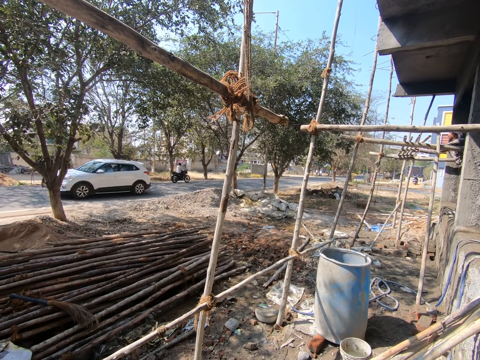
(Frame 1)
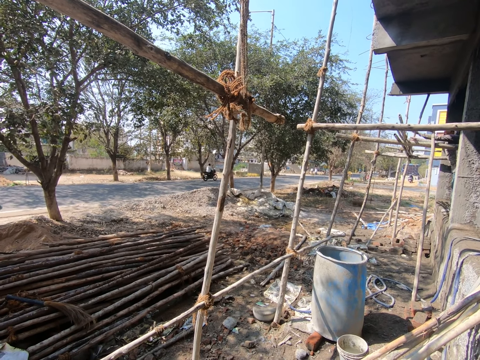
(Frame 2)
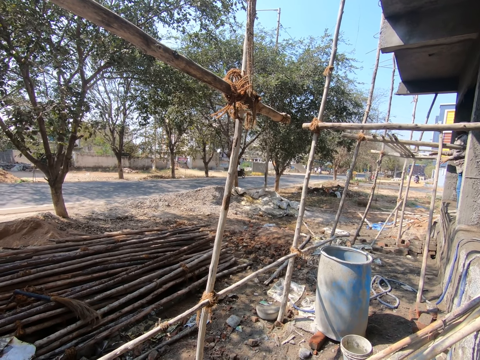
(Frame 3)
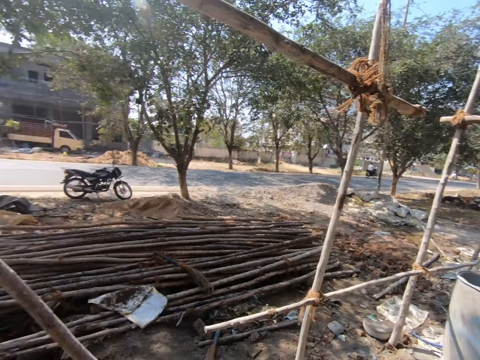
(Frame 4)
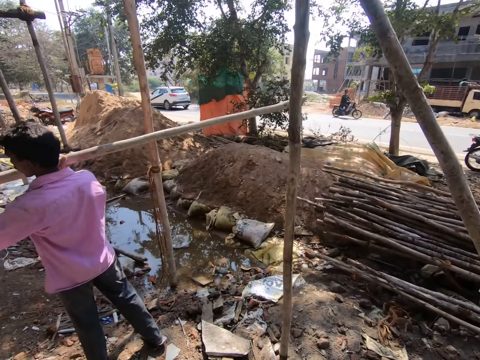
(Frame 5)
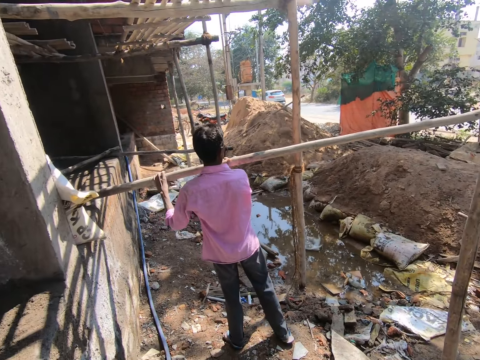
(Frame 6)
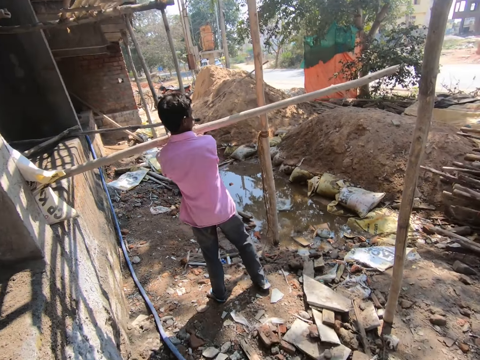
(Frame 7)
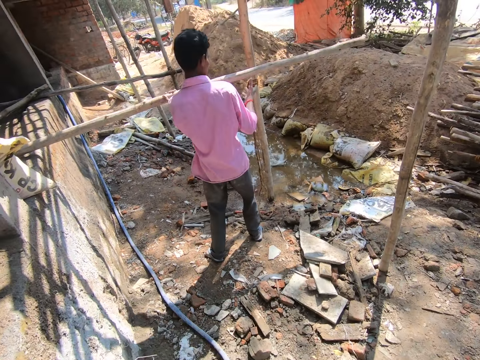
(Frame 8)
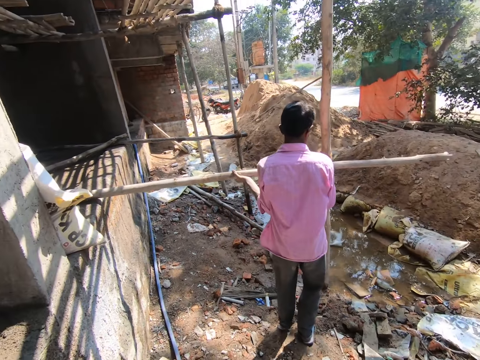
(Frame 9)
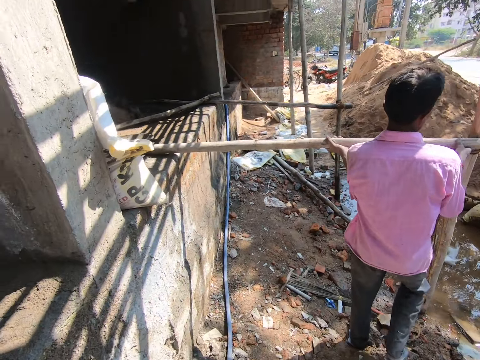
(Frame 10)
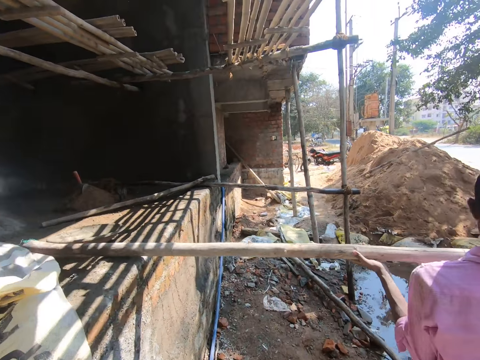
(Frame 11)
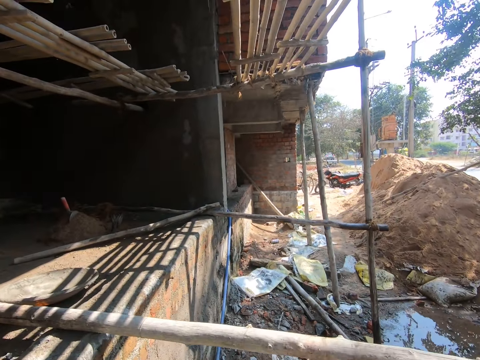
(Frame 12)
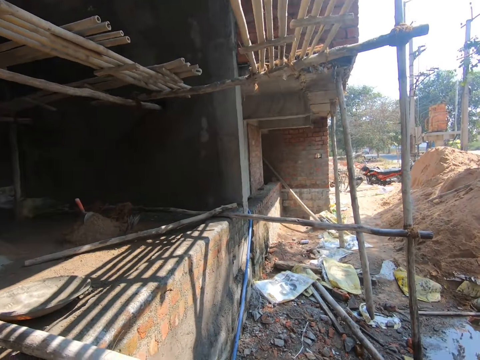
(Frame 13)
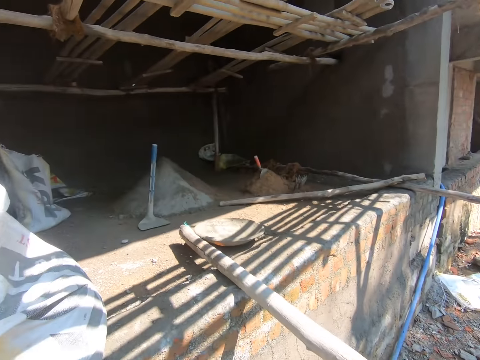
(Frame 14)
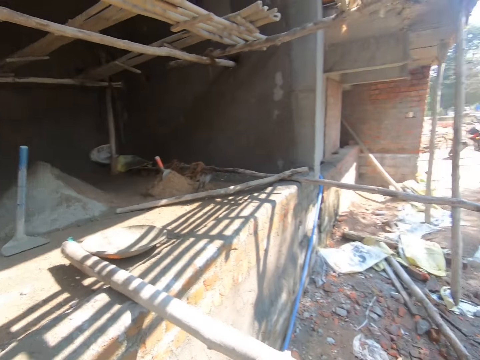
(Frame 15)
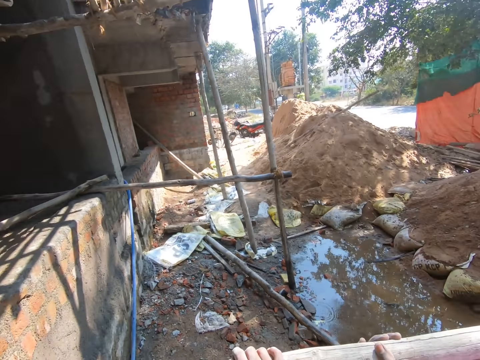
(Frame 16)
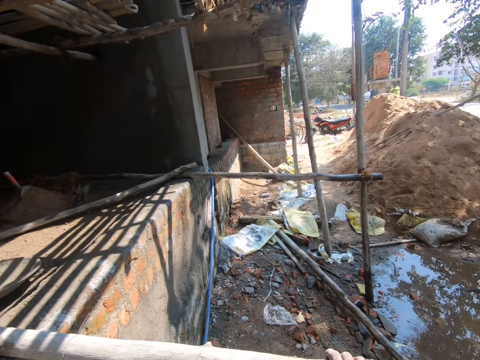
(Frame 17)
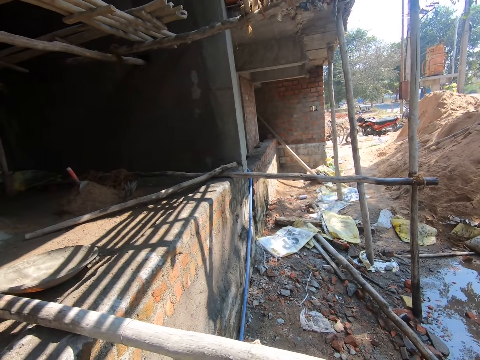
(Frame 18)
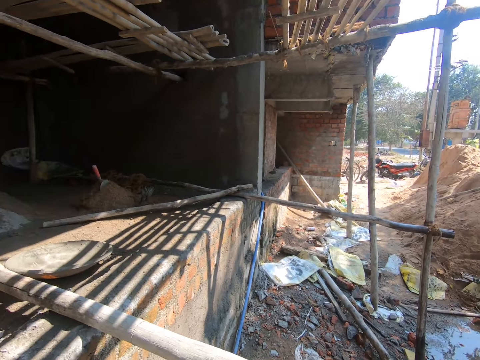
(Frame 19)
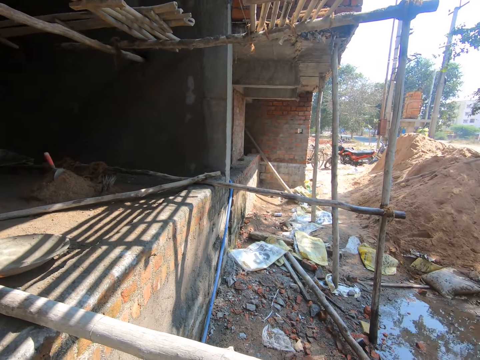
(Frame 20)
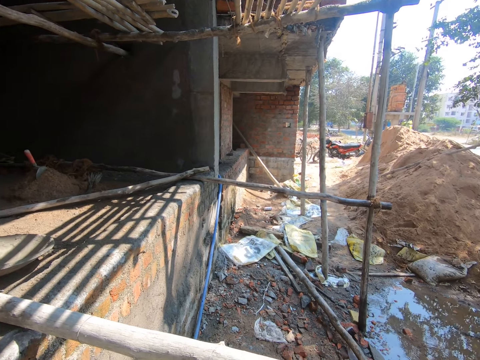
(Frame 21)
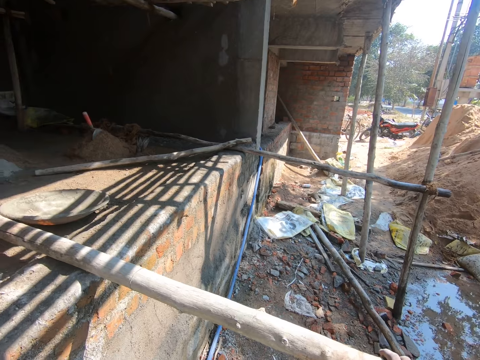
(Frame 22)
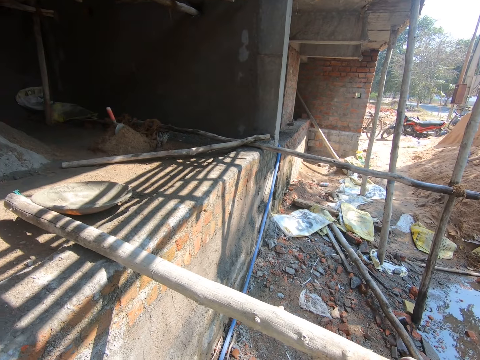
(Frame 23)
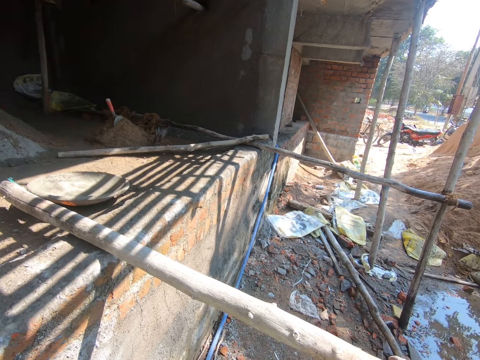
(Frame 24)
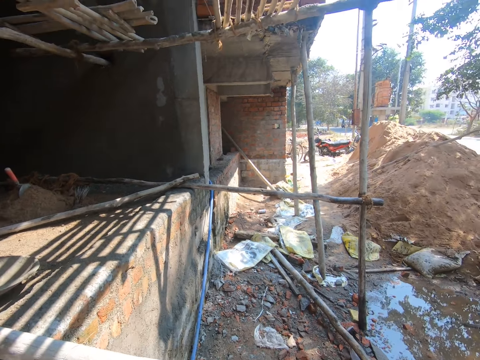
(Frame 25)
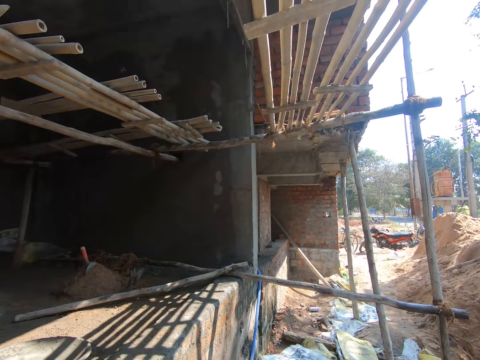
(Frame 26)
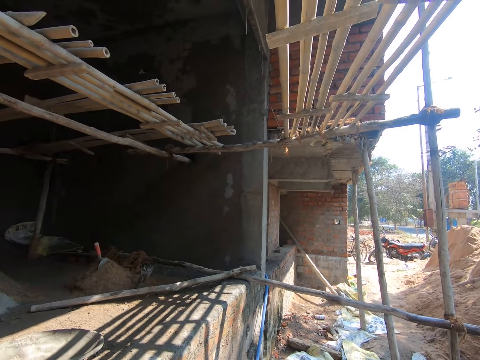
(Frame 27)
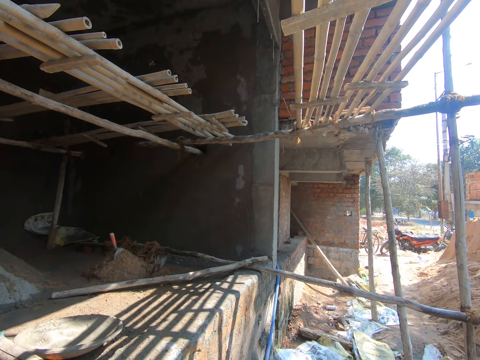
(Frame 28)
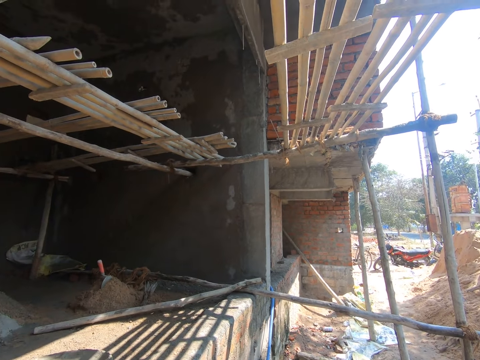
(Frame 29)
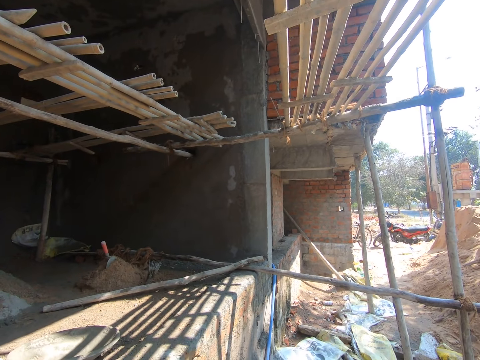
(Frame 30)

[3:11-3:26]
A man flips the bamboo platform on the scaffold of the building with his hands. The camera wearer looks around the construction site. Another man places the bamboo in his hands on the floor of the building. The other man arranges wood frames. The camera wearer converses with the other man. He holds the bamboo with his hands.

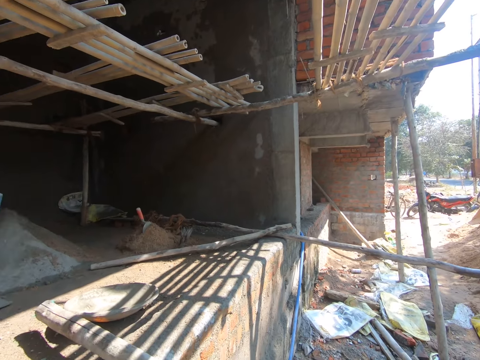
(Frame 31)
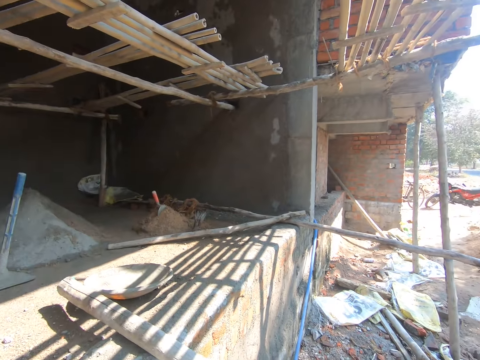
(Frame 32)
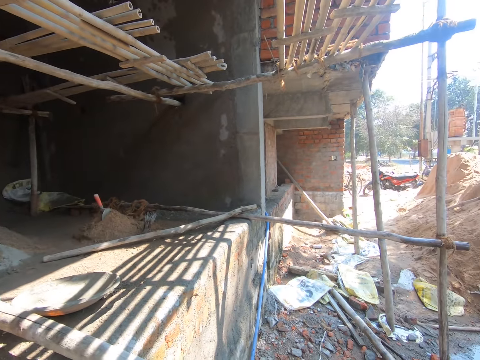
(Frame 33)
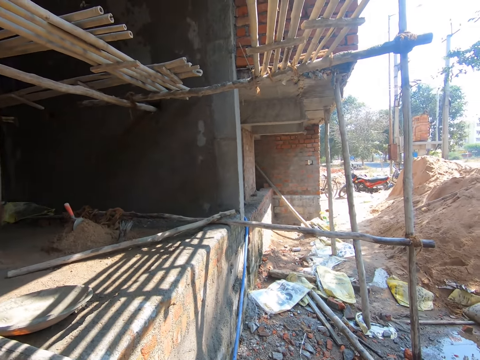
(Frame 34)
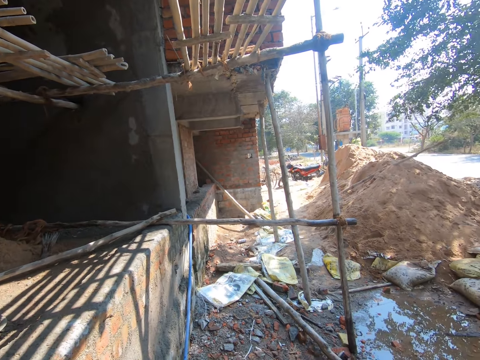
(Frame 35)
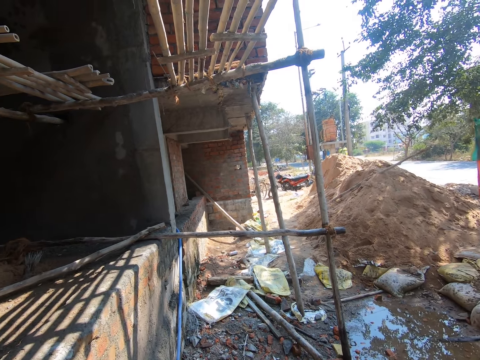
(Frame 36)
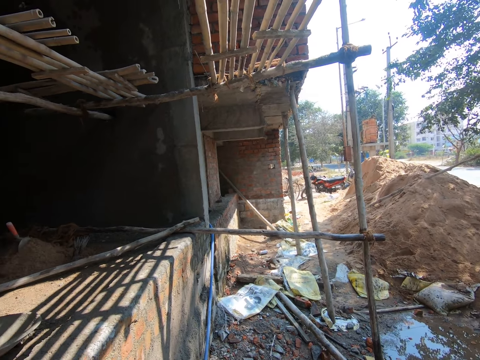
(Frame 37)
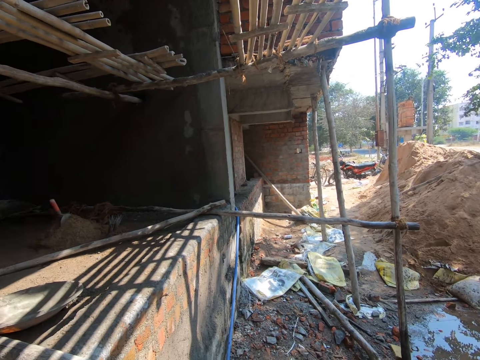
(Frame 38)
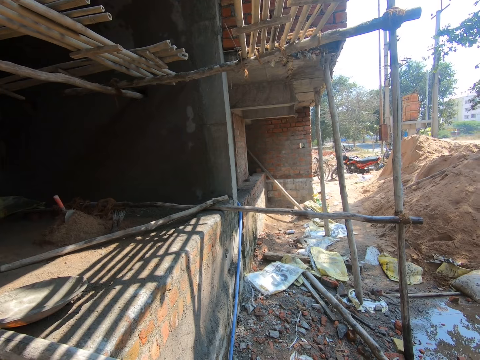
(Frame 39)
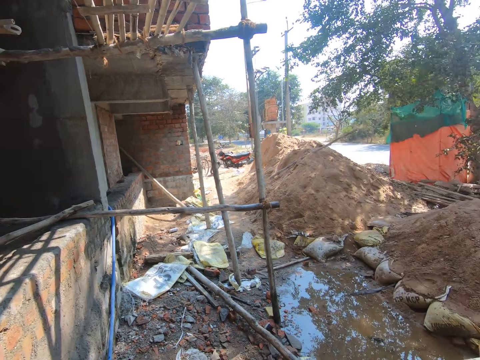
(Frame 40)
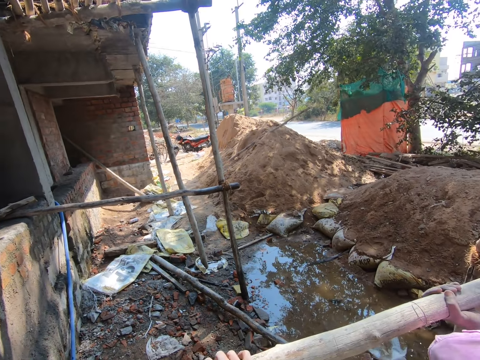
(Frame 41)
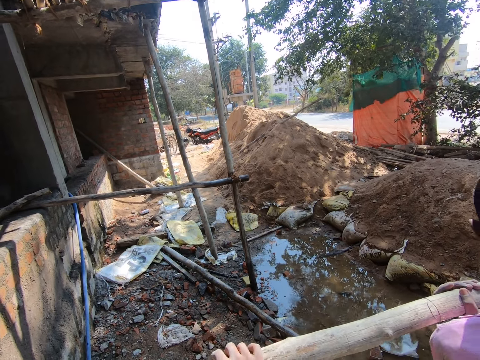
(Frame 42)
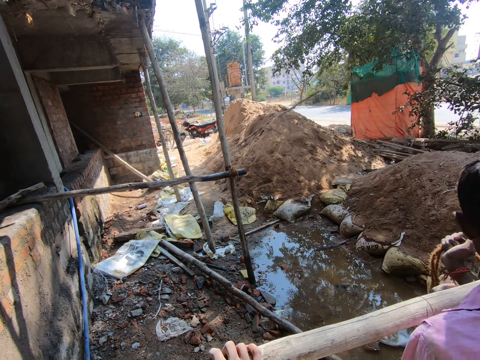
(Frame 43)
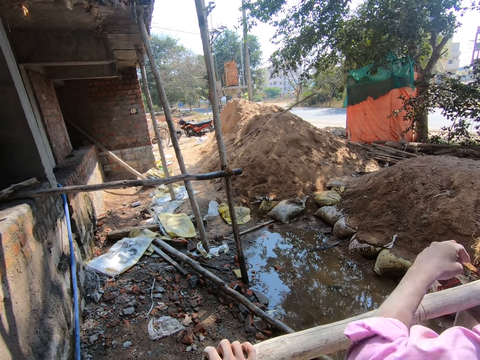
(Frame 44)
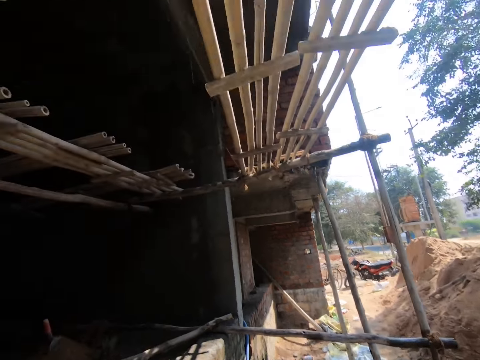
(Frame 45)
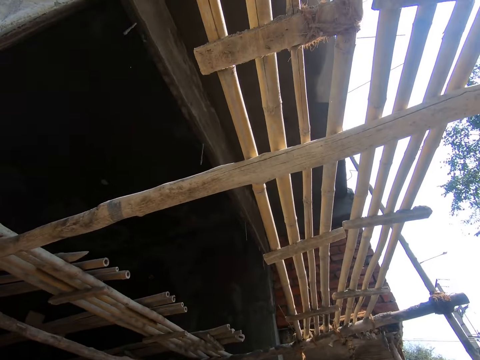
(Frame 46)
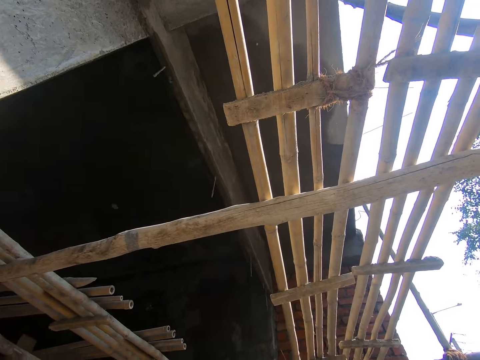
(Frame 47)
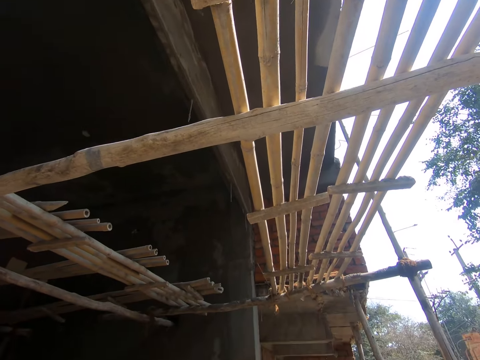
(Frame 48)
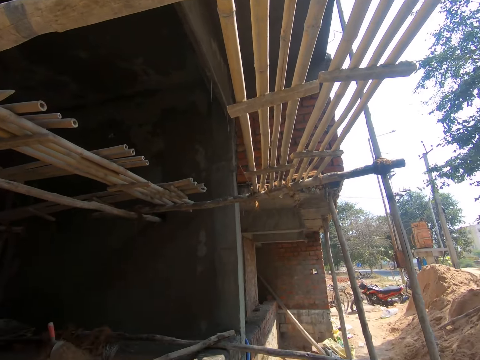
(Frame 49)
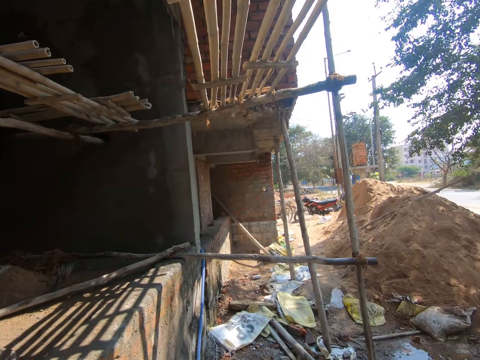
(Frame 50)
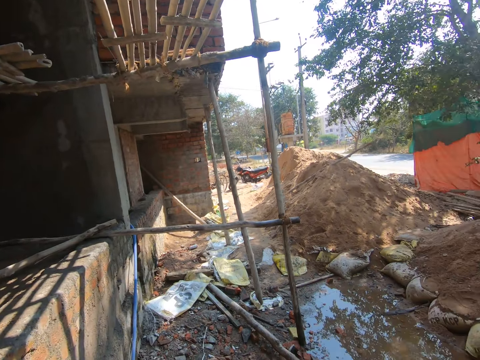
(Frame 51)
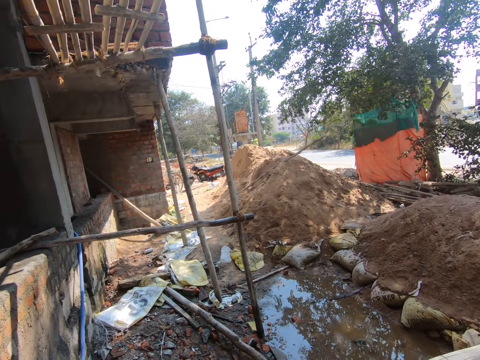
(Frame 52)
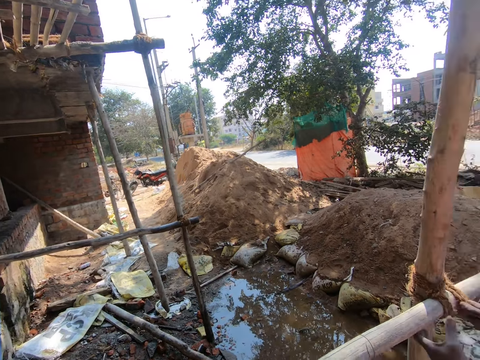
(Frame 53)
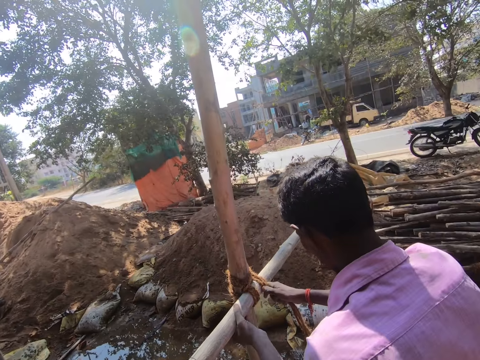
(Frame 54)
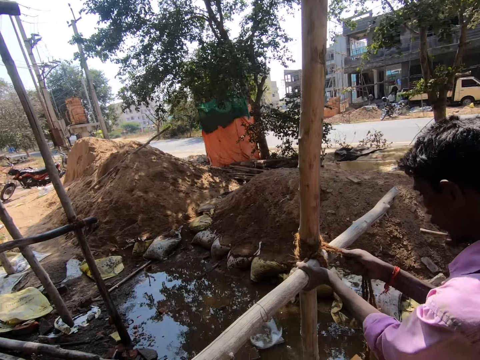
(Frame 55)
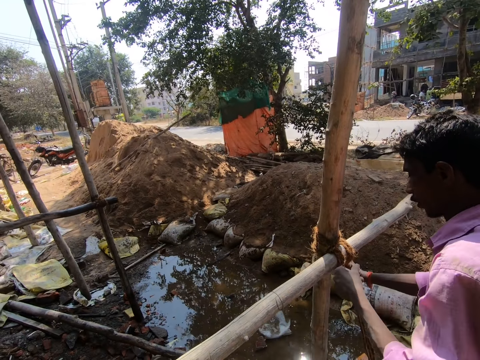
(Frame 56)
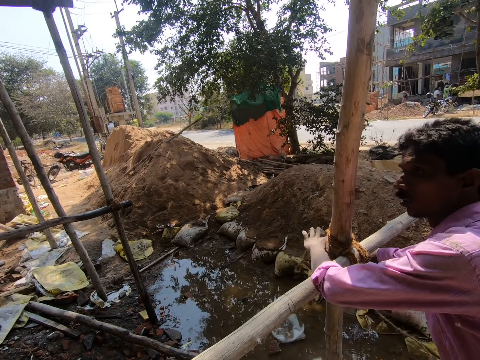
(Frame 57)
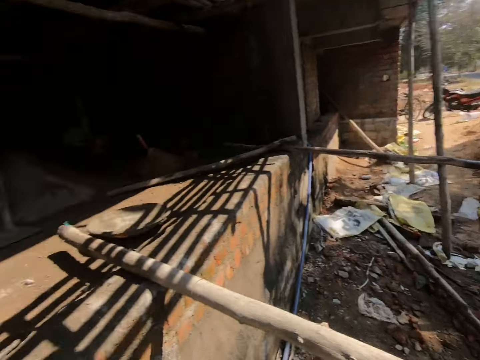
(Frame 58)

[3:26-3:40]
The man drops the bamboo in his left hand on the scaffold of the building and holds the rope with his right hand. The man holds the bamboo with his left hand and ties the bamboo to the scaffold of the building with a rope with his hands.
